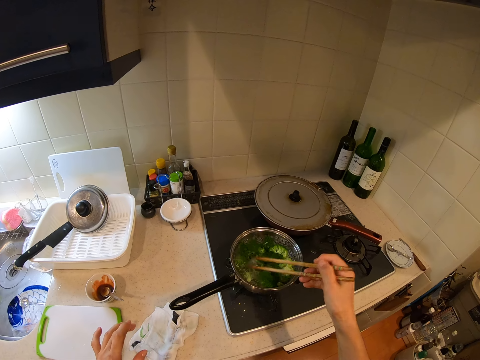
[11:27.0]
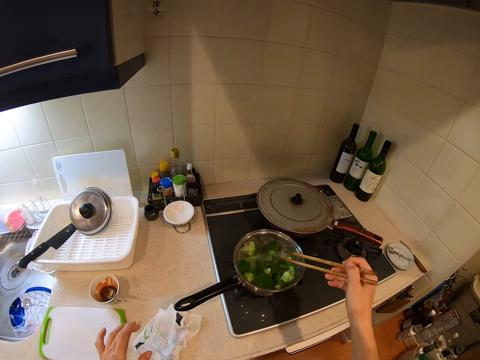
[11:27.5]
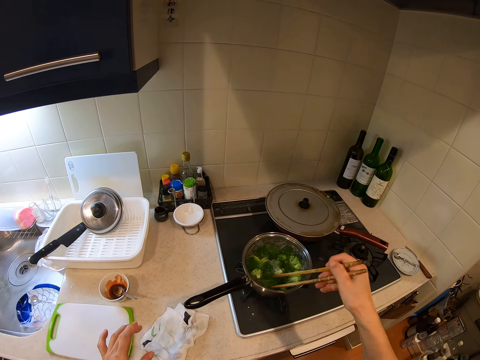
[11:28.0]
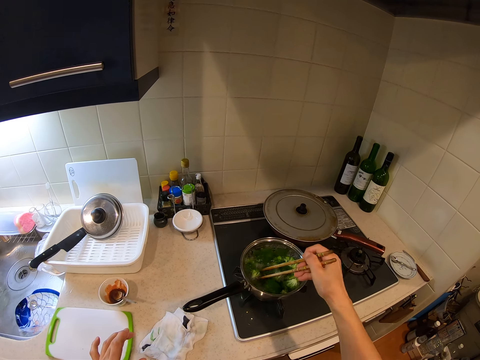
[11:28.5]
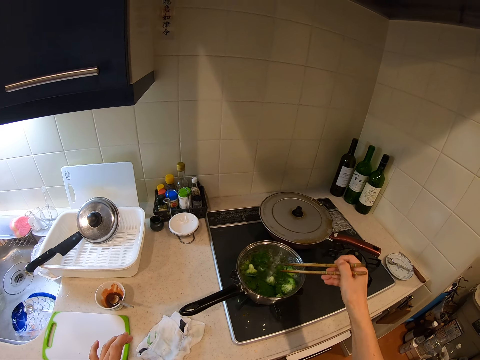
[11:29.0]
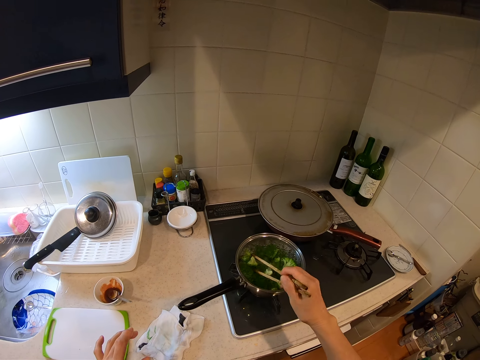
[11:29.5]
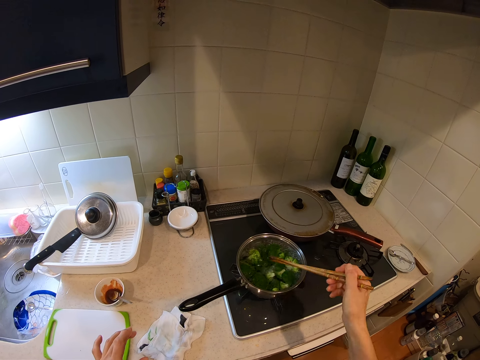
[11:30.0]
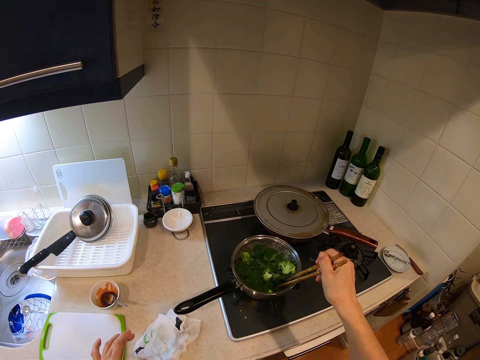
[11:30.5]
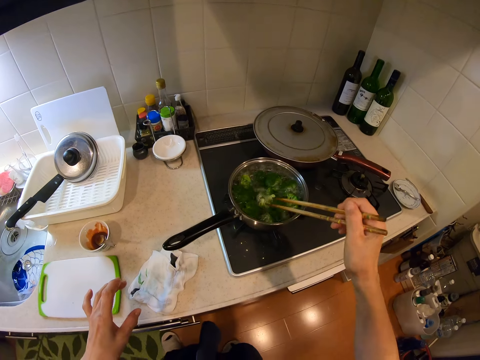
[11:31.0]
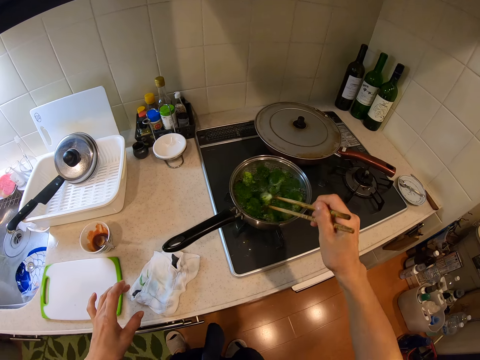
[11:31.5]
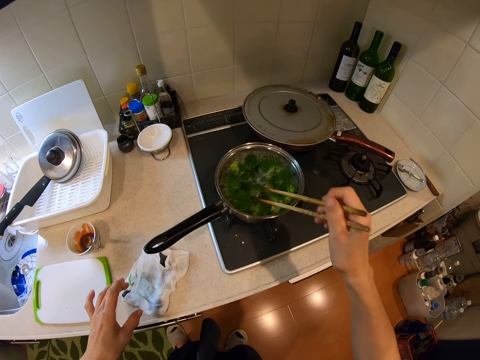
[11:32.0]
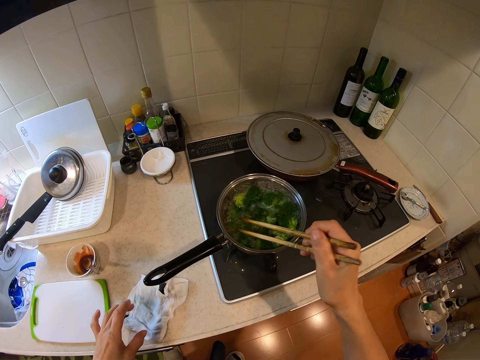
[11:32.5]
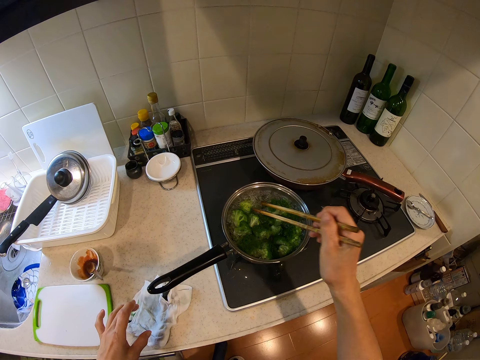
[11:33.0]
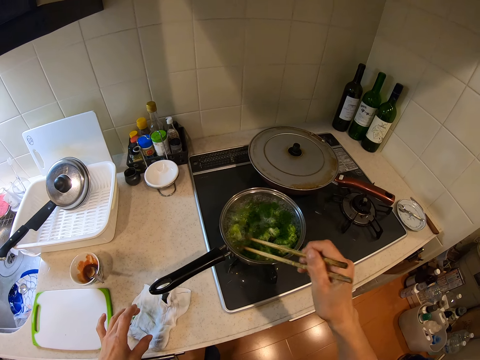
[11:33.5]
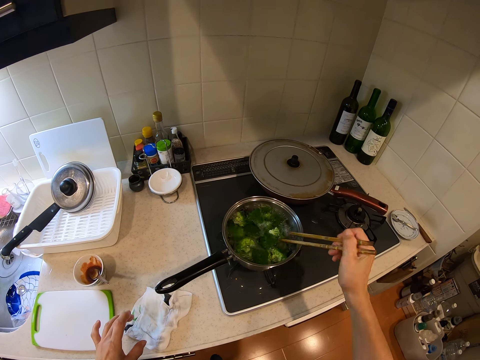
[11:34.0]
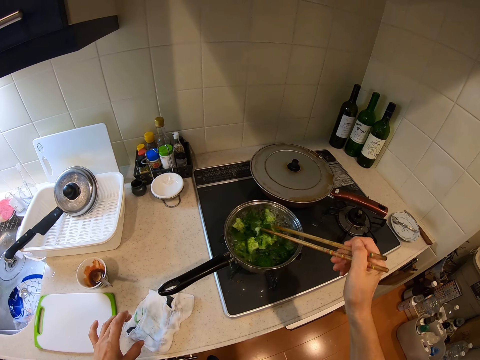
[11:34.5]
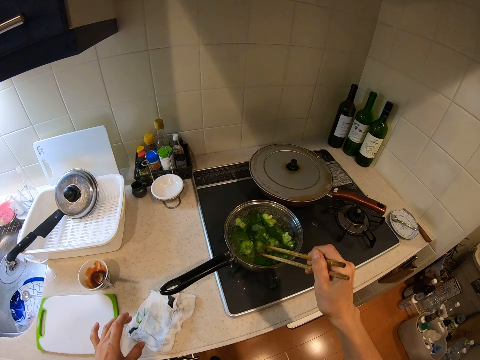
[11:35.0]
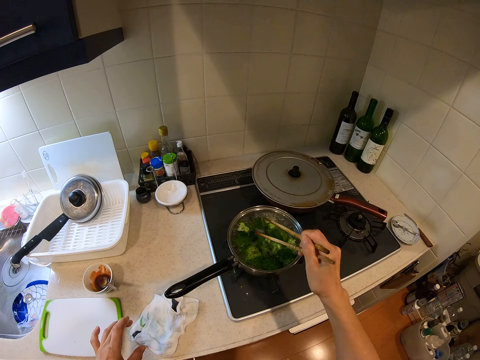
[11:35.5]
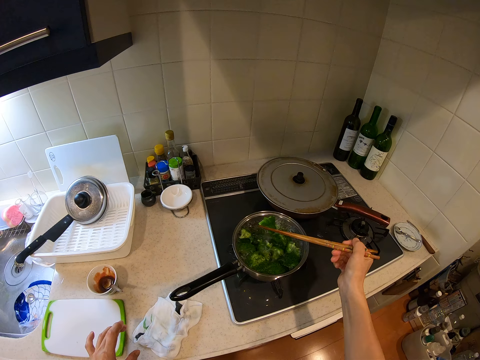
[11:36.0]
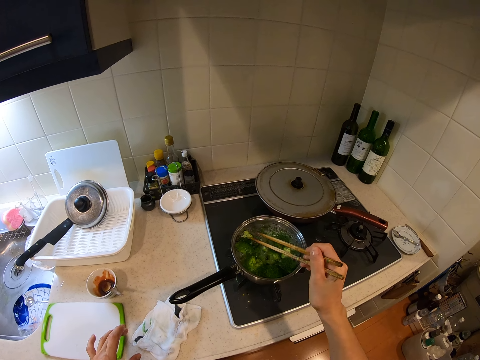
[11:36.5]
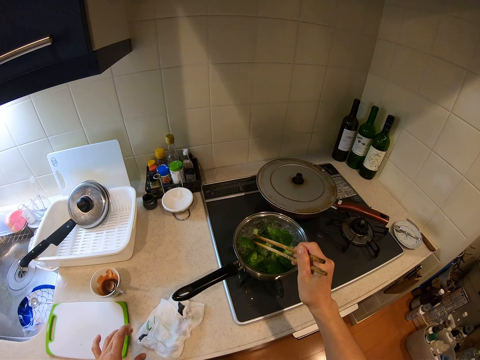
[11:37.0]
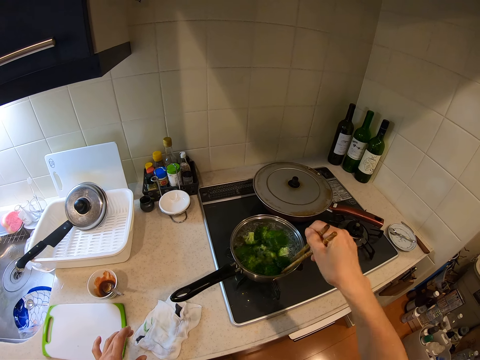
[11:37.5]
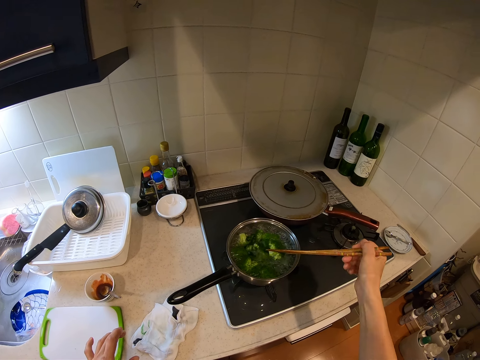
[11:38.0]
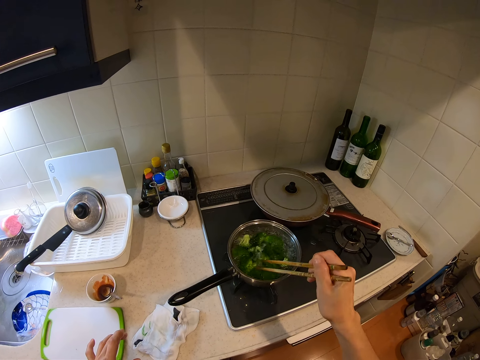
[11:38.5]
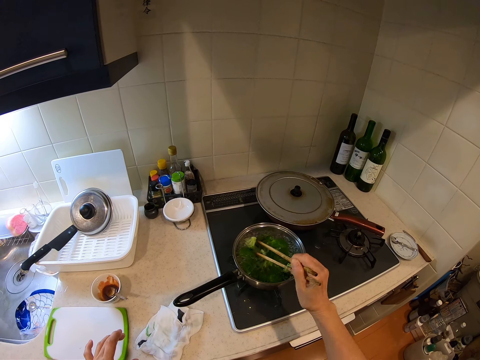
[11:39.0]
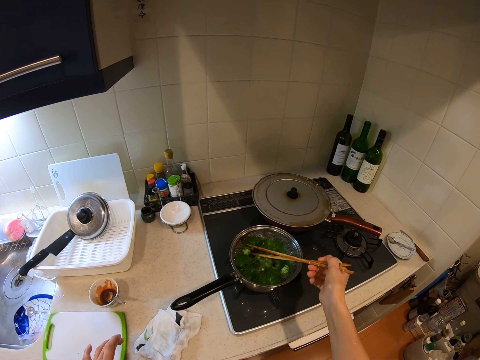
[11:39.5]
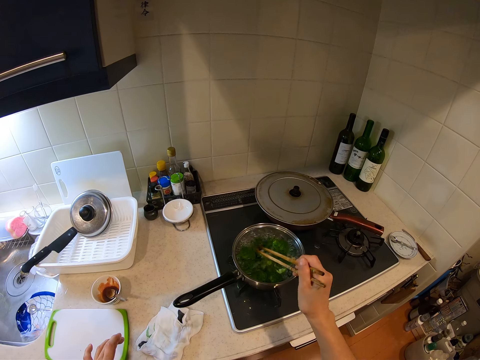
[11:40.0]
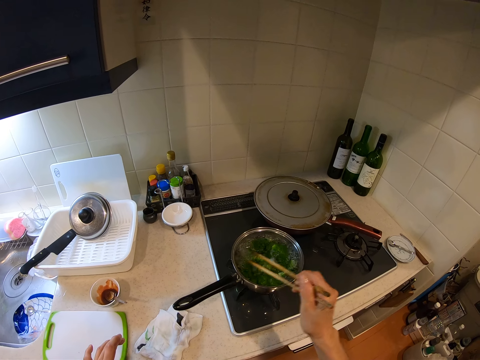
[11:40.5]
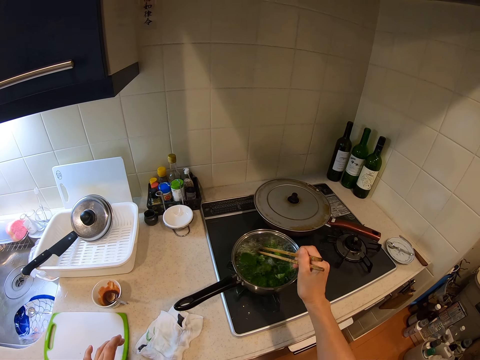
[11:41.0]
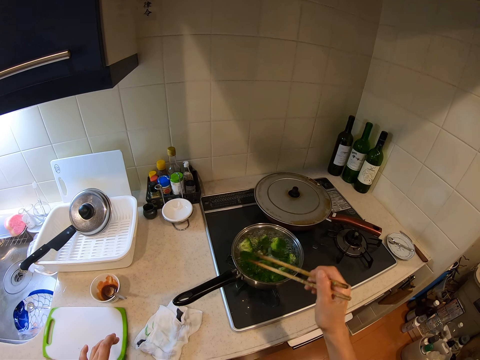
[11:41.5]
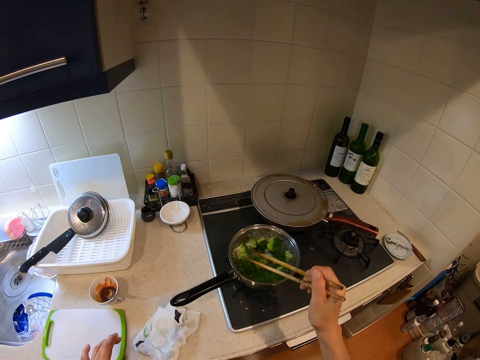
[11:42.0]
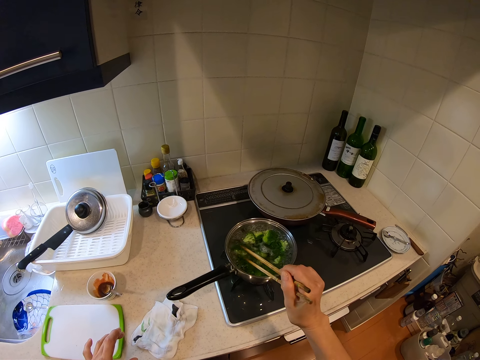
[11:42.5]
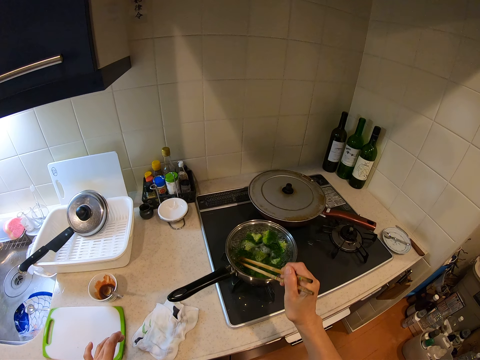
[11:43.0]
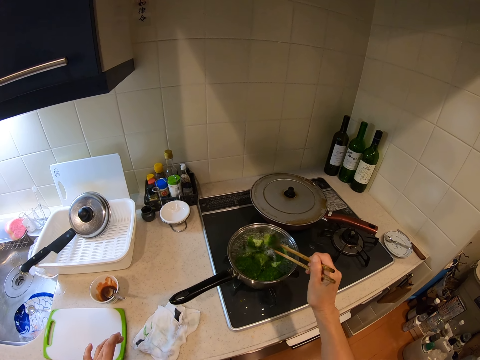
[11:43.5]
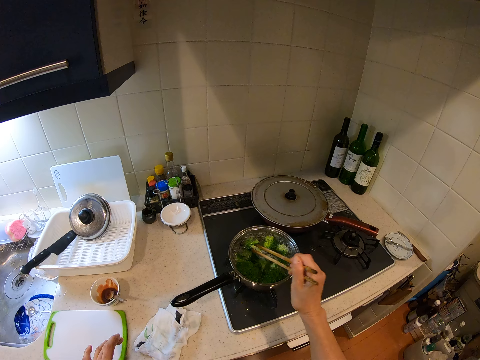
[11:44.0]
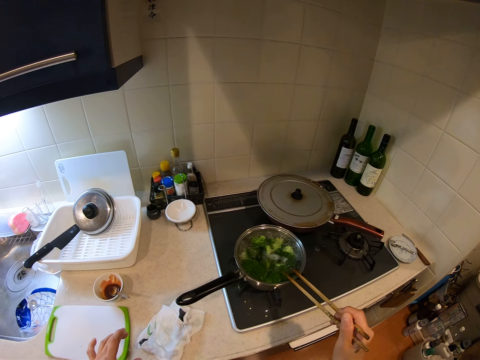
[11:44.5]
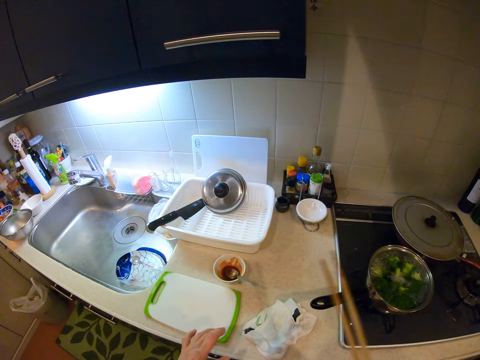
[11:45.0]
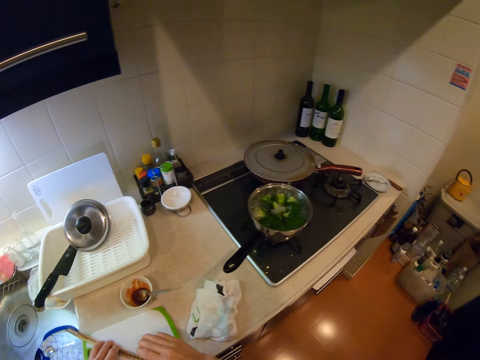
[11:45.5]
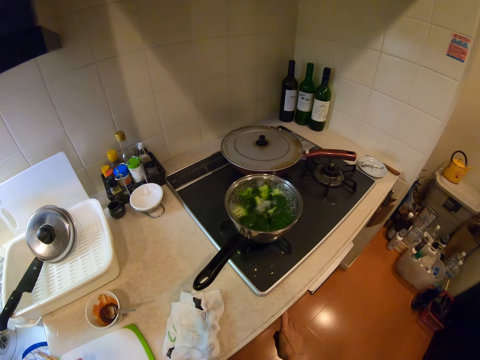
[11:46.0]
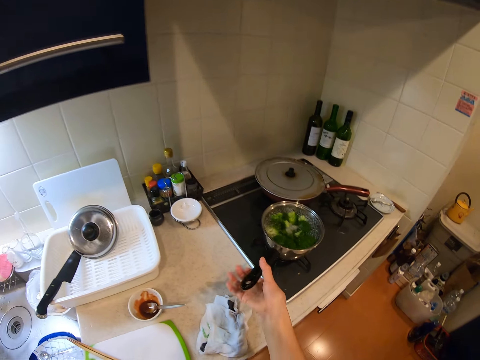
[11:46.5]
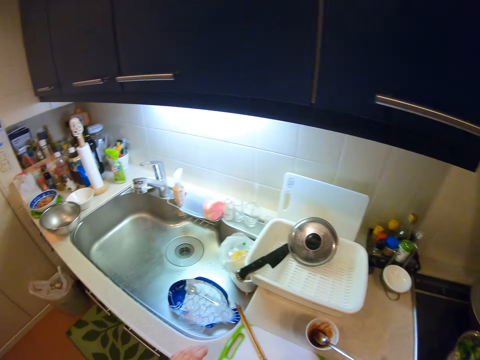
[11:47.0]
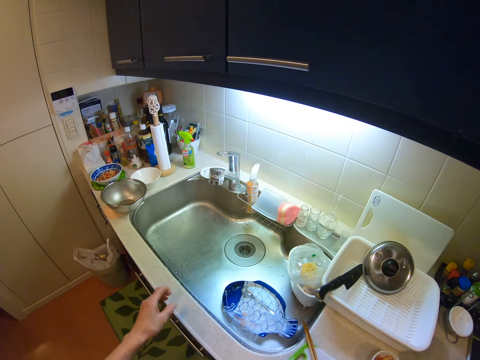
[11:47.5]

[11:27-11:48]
The camera wearer cooks. She turns the vegetables. She hits the sticks on the sufuria. She drops the chopsticks on the chopping board. She turns off the cooker with her right hand. She carries the pot from the cooker with her right hand.
